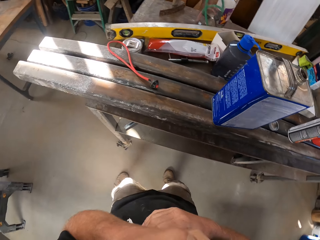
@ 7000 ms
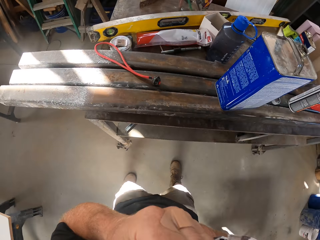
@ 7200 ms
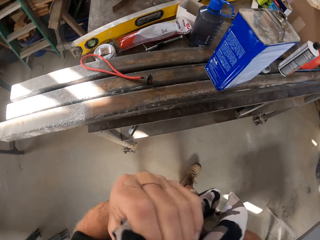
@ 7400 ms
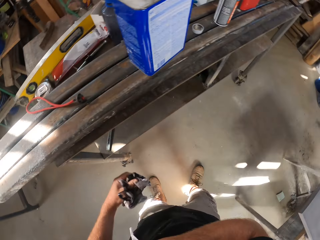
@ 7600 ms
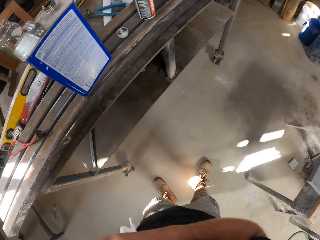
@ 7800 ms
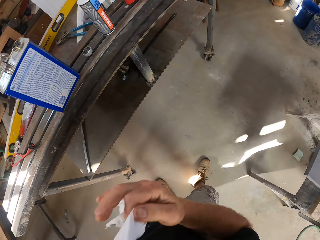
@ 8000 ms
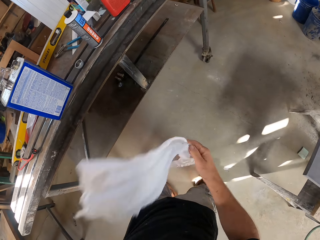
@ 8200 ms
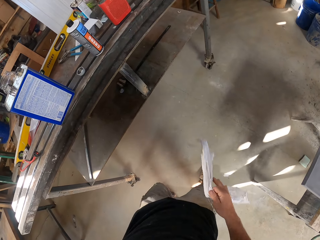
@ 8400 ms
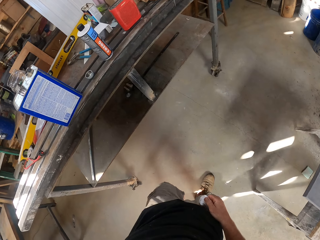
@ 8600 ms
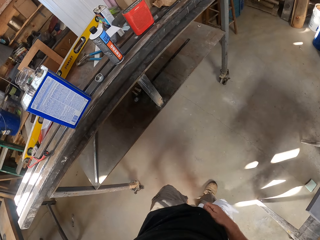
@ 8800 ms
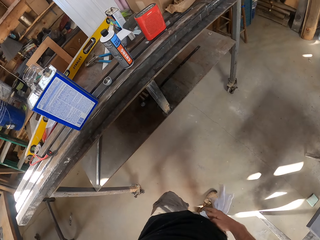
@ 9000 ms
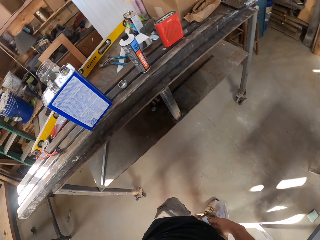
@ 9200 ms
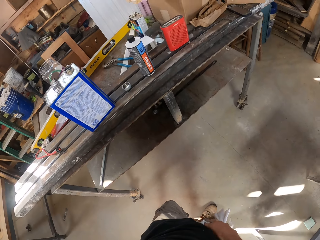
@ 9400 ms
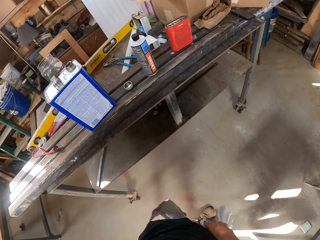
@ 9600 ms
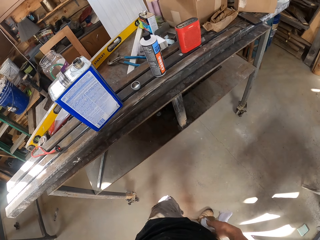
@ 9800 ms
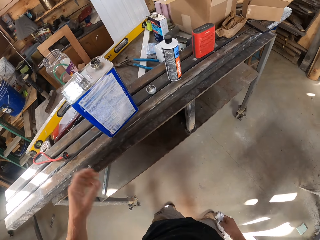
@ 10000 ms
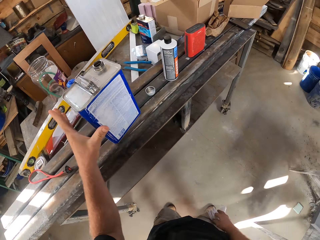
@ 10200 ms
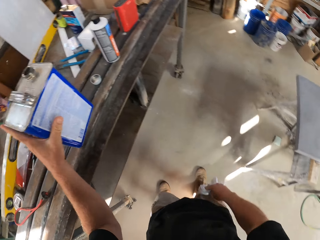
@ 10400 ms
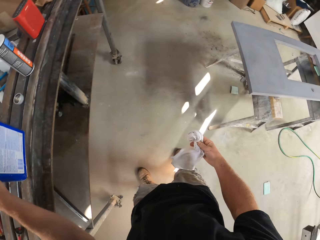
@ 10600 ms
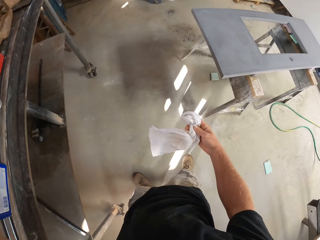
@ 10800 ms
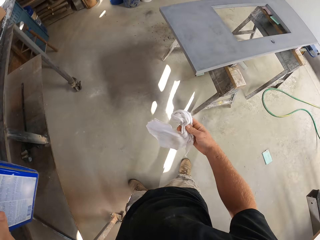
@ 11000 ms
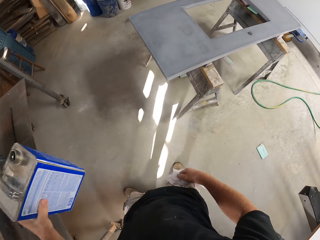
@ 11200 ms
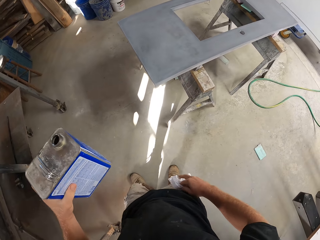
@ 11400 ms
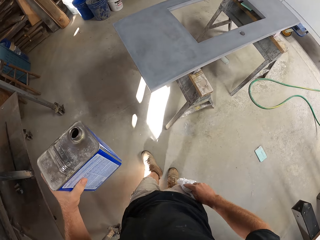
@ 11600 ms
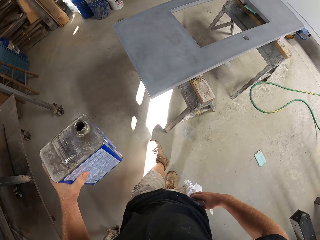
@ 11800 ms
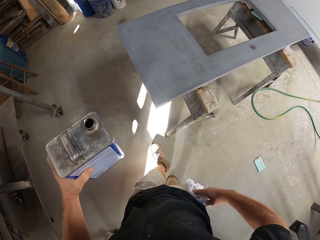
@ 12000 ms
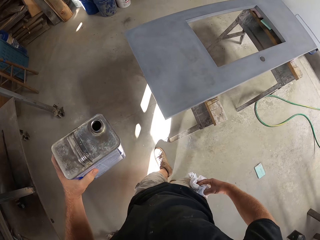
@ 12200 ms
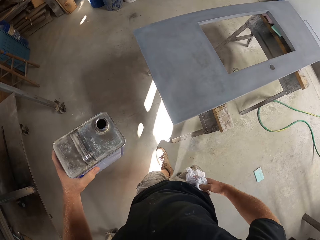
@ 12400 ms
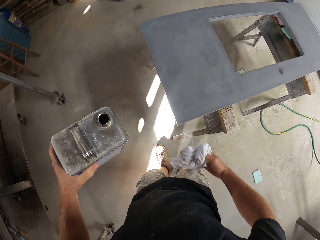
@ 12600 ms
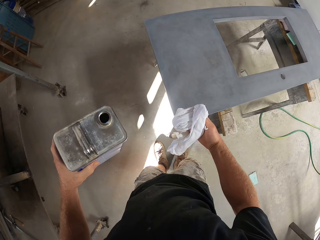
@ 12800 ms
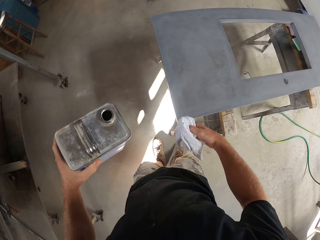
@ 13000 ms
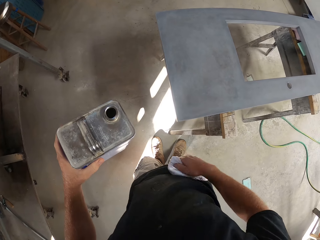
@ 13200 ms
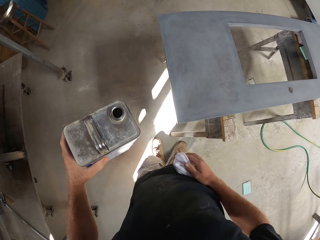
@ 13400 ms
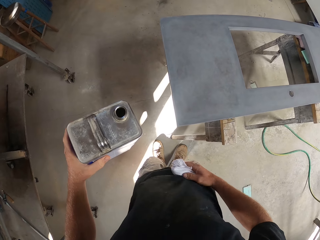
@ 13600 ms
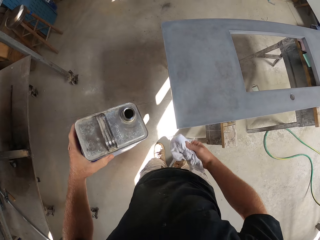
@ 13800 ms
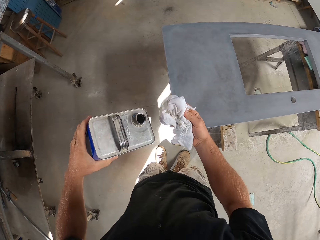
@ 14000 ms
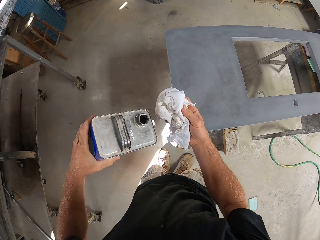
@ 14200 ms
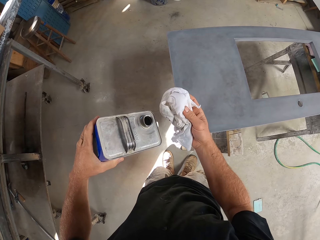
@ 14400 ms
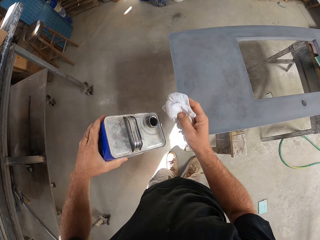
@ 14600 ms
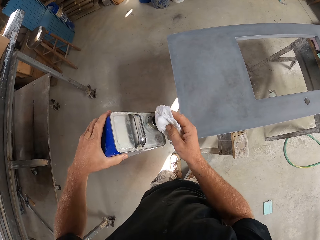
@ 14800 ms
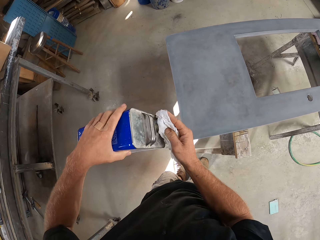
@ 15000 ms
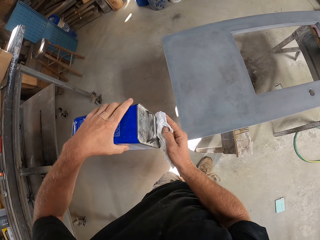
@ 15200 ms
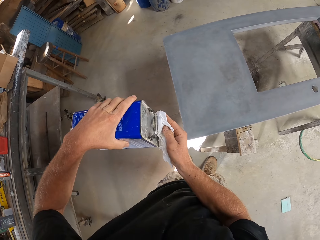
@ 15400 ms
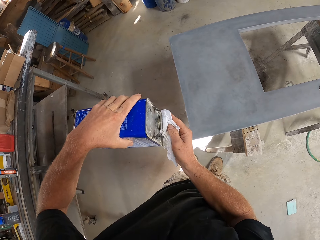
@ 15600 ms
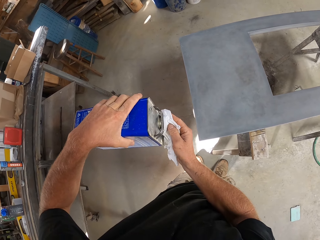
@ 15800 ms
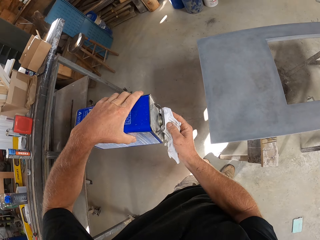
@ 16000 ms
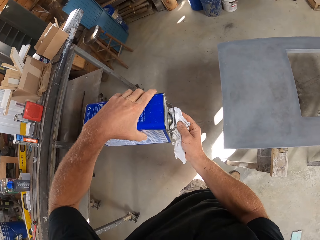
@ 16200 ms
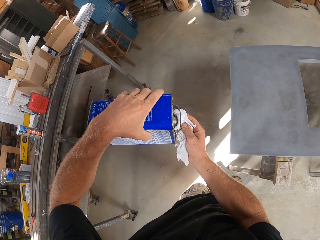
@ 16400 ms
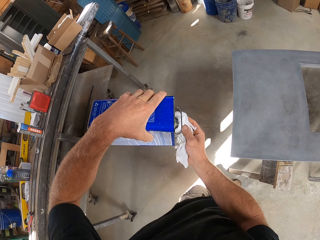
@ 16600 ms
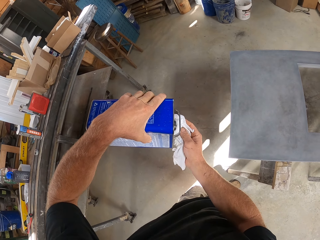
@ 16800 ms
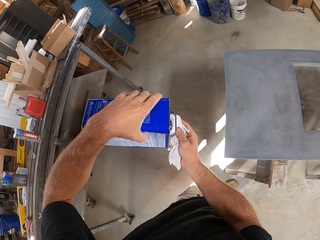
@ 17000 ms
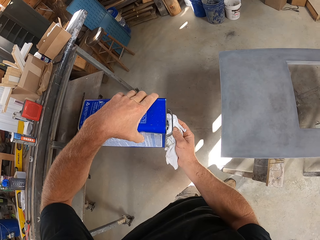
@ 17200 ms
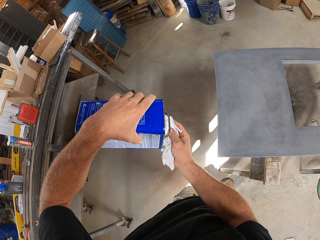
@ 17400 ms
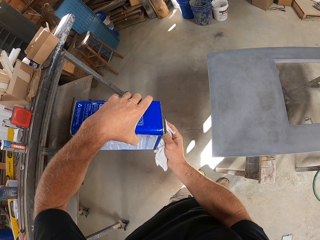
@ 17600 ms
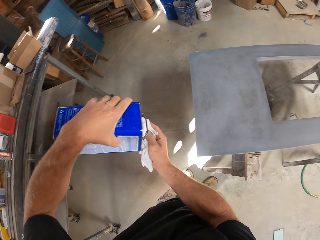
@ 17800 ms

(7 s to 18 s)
The camera wearer stops at the table. He returns the piece of cloth to his pocket, picks the cloth, and holds the cloth in his hand. He picks up the paint thinner from a workbench. He looks at the cloth in his hand. He walks to the table and folds the cloth in his hand on his body. He stops at the table. He pours the paint thinner on the cloth.

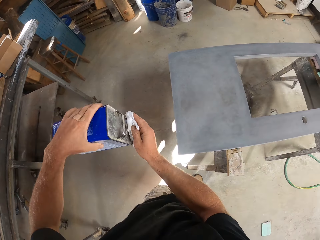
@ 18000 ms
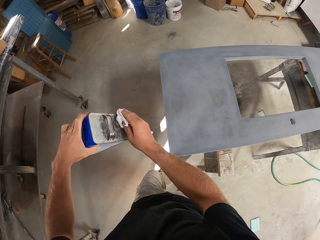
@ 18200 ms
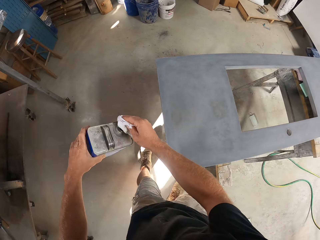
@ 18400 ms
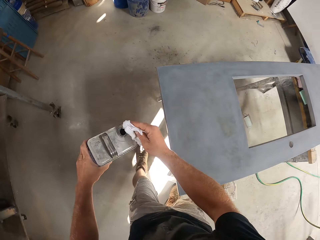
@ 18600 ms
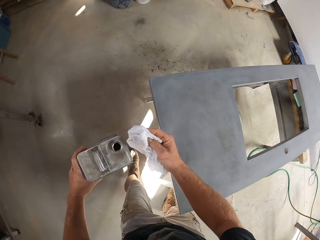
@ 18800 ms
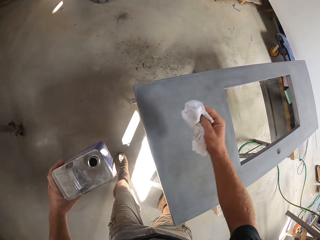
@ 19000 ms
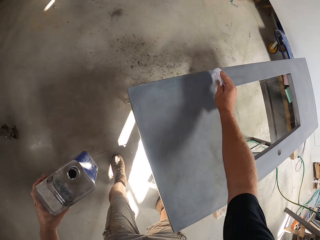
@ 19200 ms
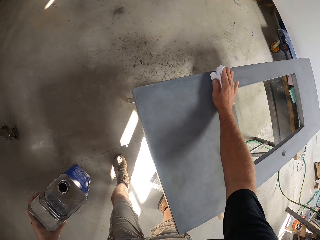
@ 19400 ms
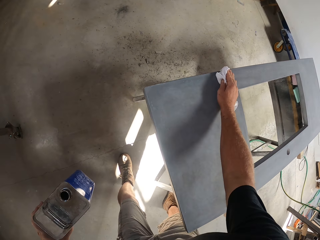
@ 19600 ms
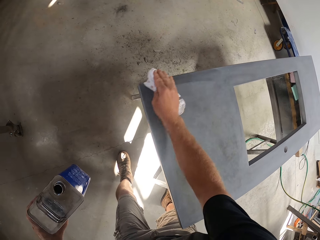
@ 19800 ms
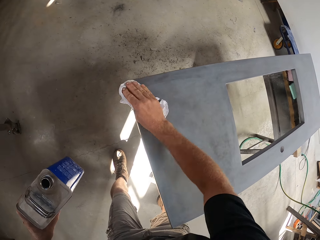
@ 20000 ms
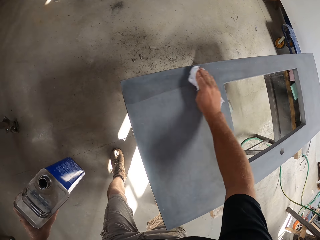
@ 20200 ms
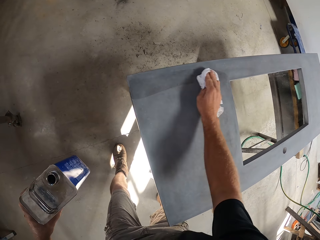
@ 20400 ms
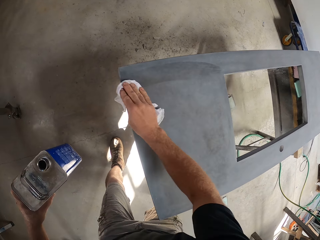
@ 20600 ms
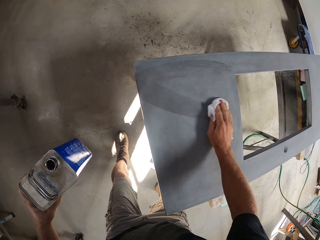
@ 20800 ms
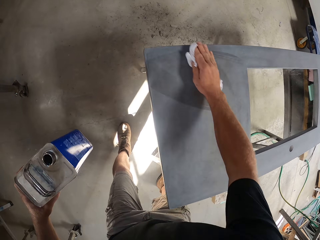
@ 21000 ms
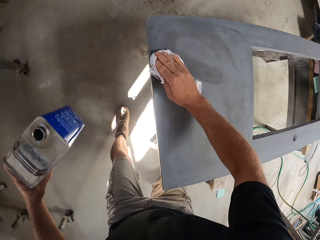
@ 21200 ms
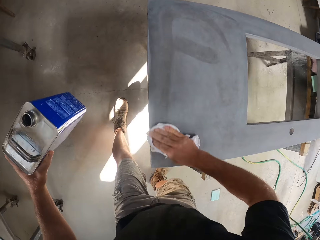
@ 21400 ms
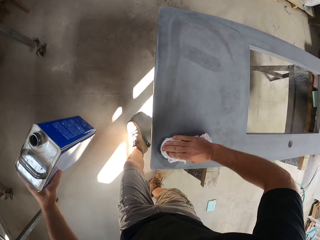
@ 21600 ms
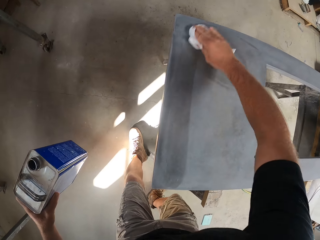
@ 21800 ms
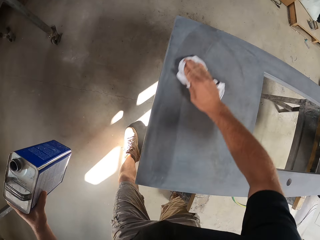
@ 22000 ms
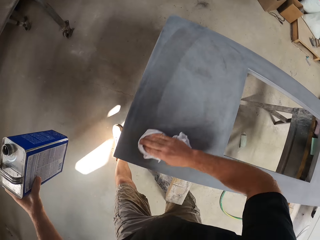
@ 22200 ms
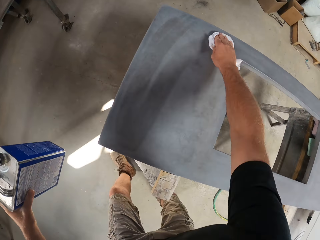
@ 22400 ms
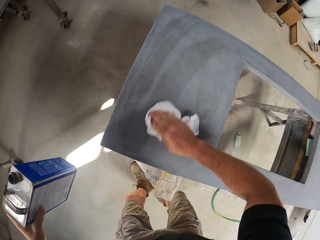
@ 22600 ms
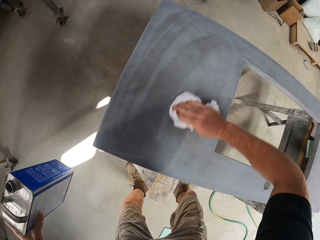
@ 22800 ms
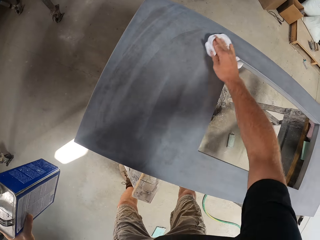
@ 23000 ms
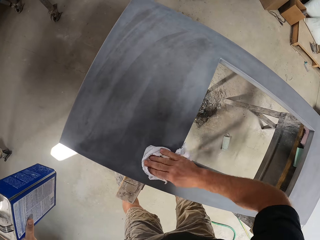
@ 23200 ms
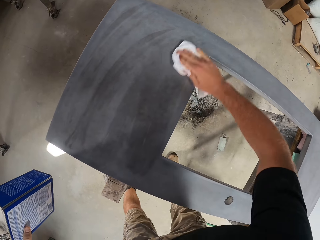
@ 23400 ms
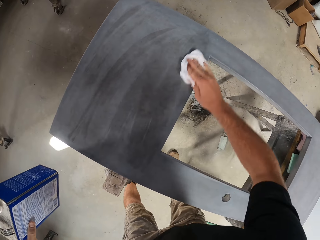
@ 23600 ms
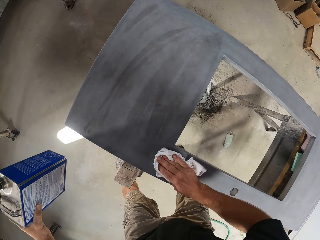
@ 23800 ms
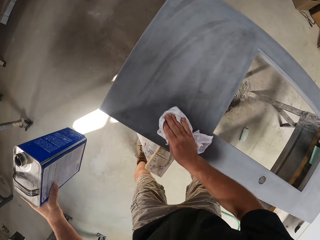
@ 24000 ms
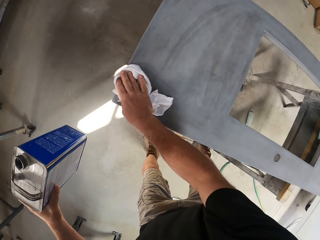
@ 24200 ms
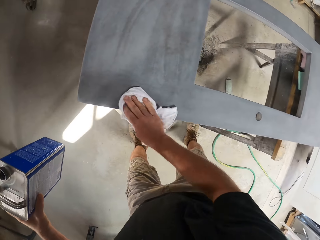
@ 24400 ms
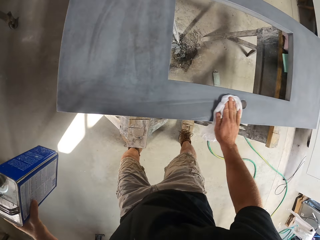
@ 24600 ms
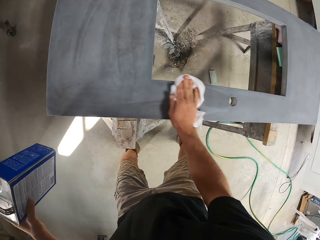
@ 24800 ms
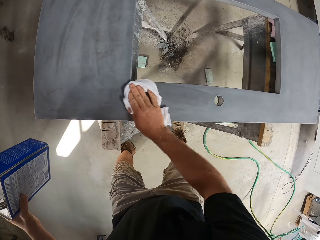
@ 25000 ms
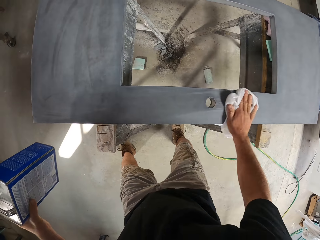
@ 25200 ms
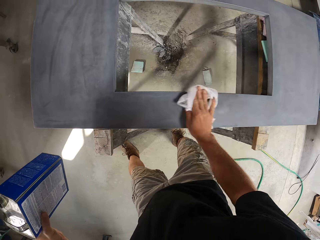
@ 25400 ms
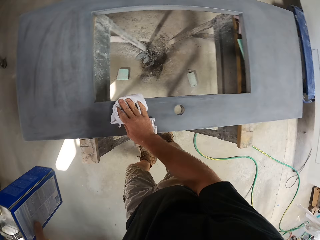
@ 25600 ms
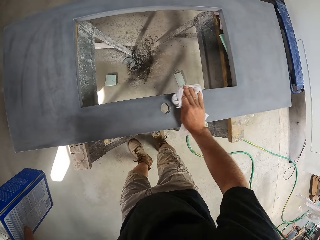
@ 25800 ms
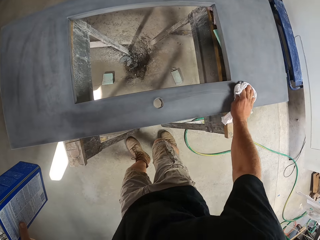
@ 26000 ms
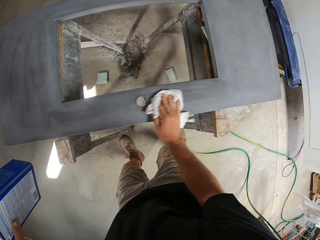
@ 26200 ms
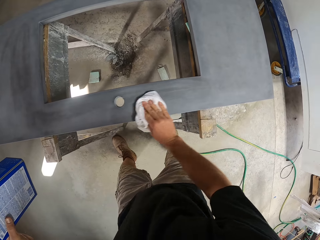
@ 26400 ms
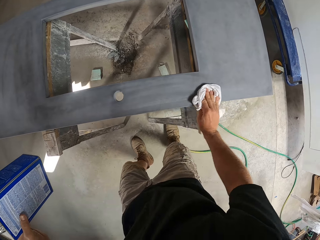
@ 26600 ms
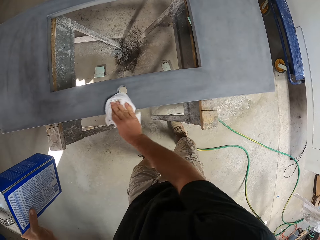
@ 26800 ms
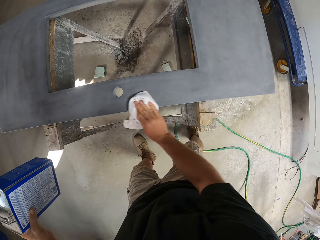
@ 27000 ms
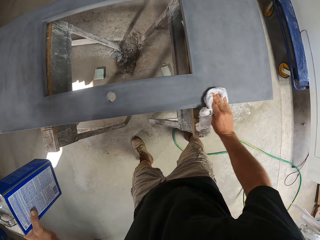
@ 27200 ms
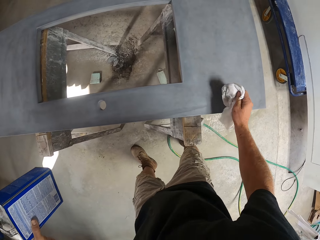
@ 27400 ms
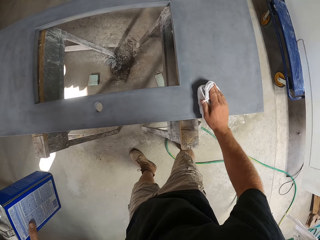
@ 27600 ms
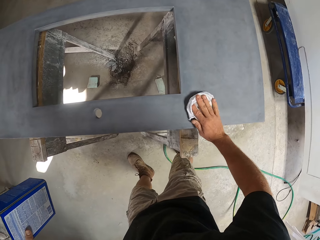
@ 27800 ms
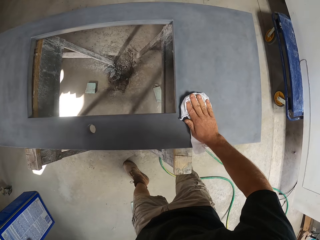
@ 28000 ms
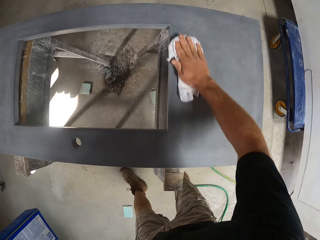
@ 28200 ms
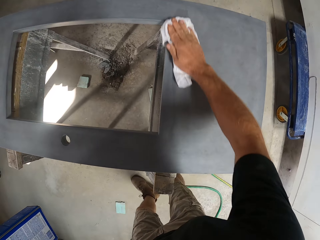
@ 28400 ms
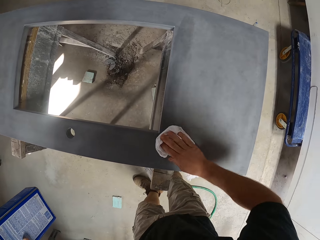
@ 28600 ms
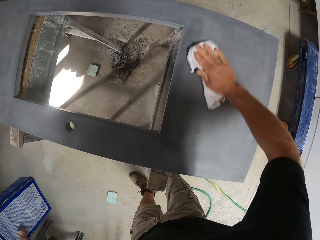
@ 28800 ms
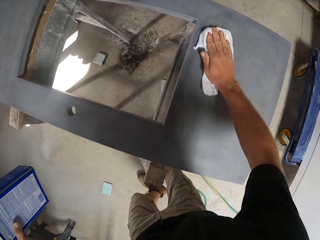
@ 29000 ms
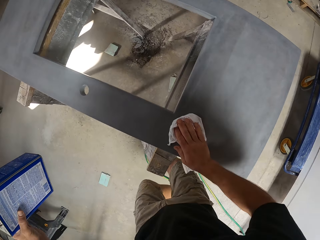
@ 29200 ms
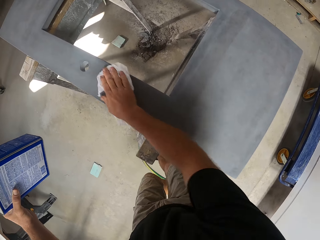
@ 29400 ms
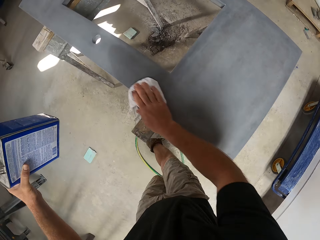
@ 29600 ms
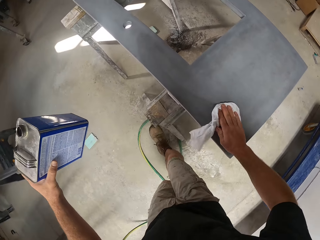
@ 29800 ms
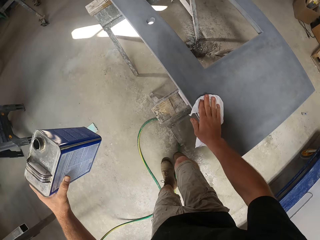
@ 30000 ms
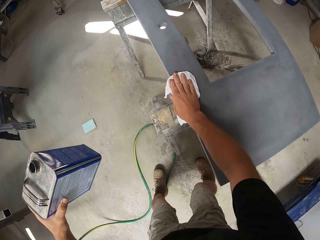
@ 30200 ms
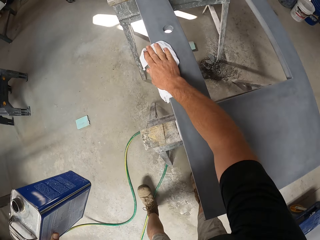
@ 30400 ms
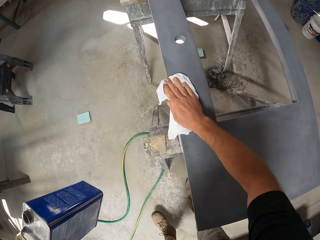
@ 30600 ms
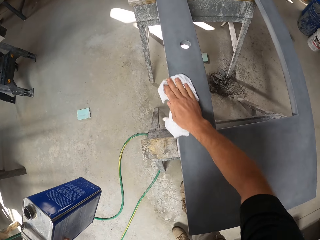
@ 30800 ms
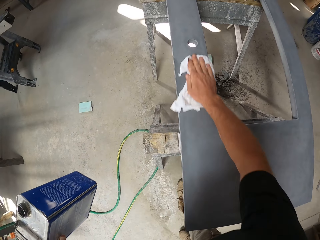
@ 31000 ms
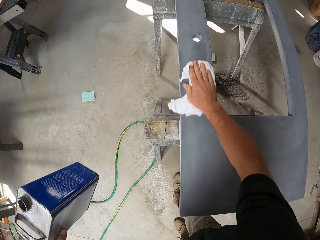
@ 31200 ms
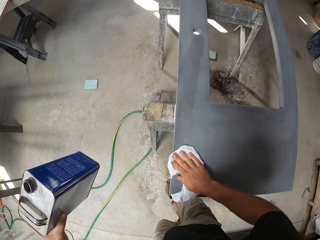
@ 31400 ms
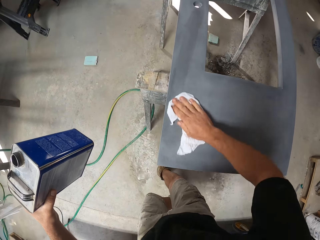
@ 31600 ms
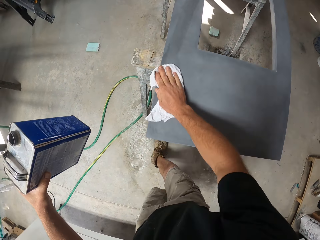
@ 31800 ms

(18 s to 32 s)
The camera wearer wipes the table with the cloth with thinner.
